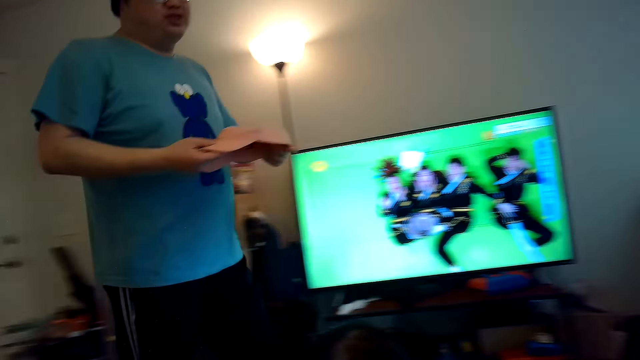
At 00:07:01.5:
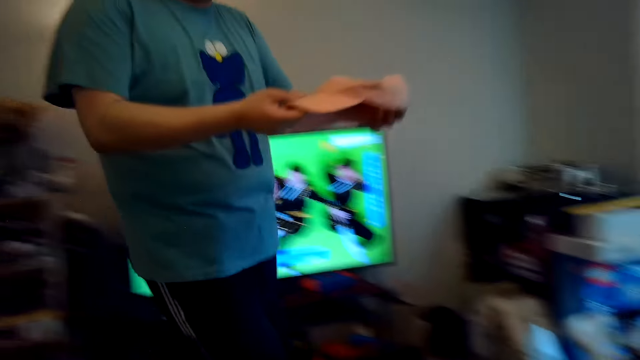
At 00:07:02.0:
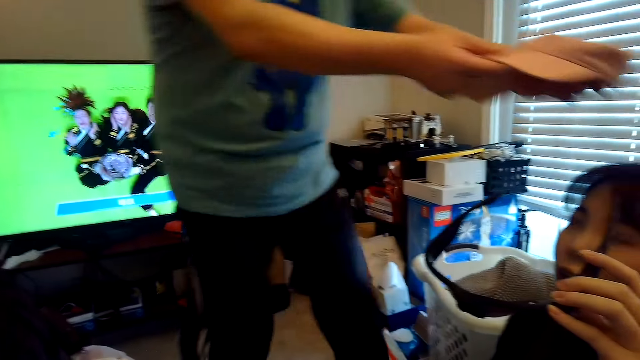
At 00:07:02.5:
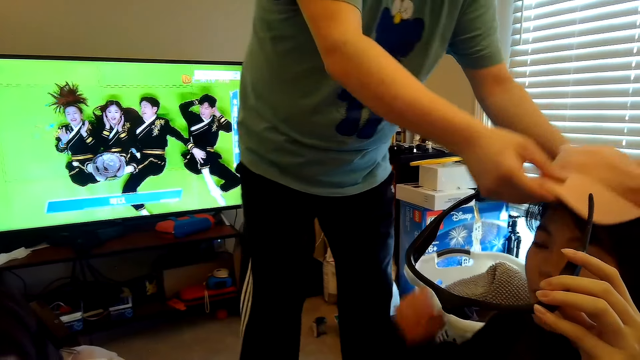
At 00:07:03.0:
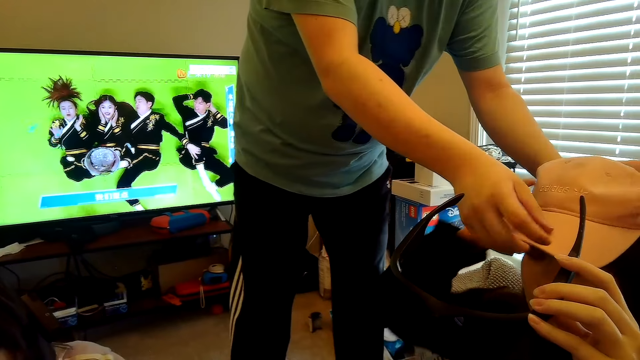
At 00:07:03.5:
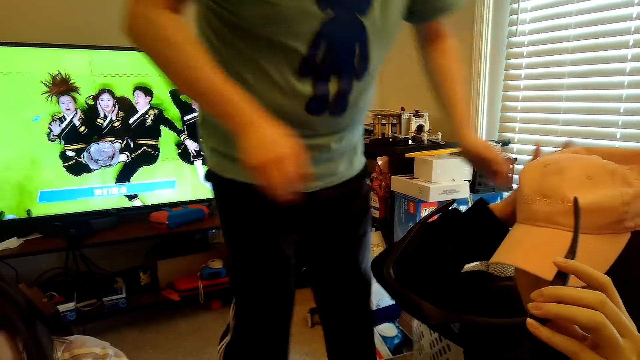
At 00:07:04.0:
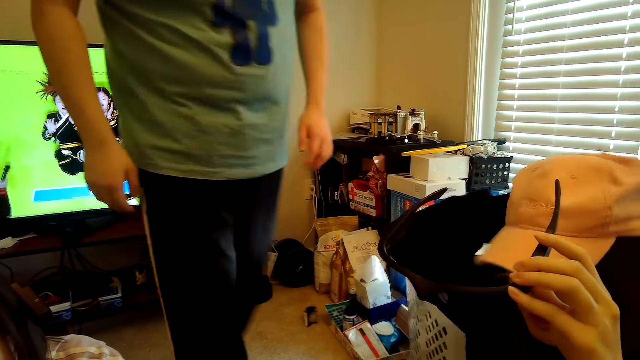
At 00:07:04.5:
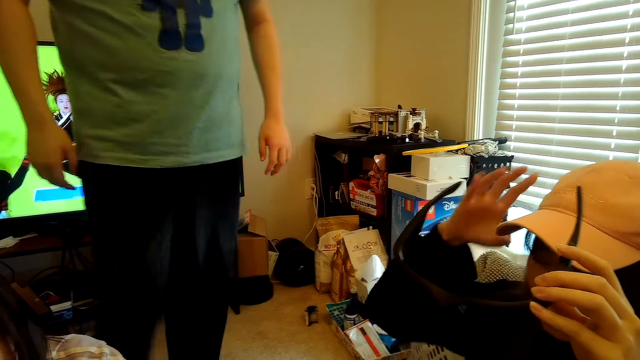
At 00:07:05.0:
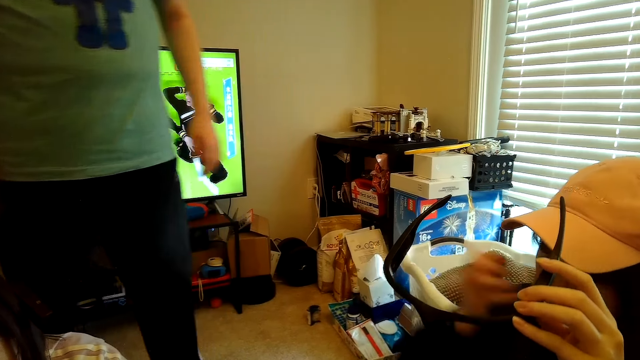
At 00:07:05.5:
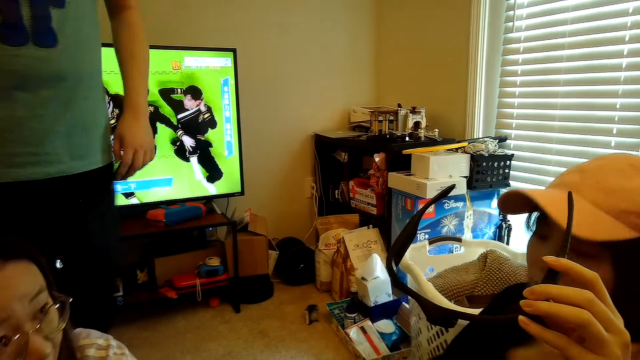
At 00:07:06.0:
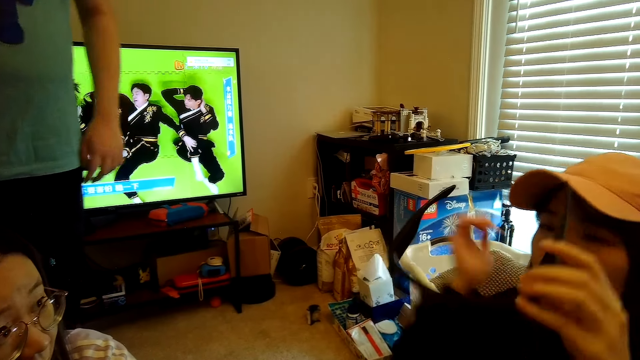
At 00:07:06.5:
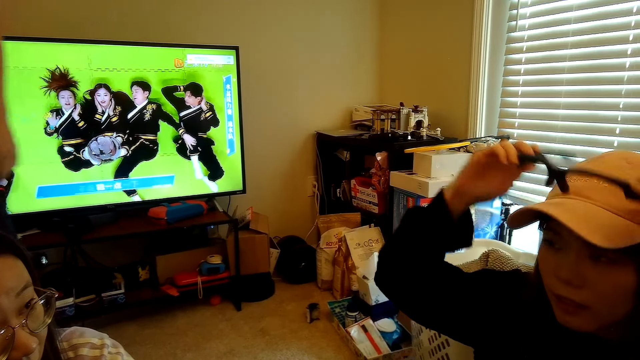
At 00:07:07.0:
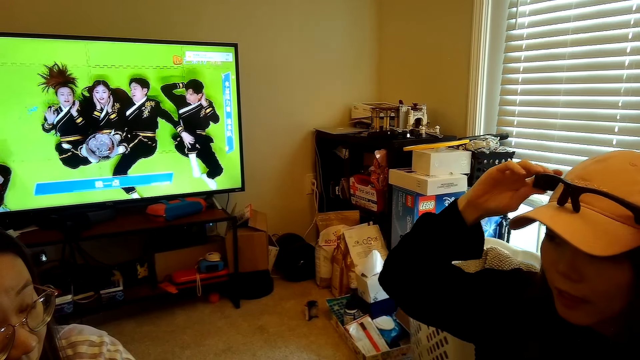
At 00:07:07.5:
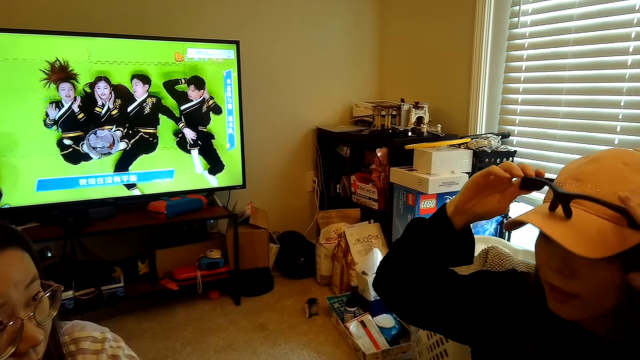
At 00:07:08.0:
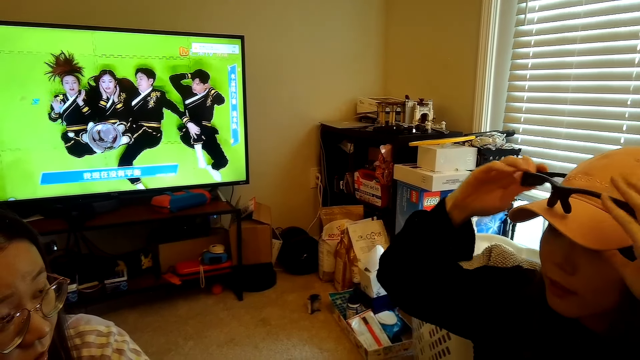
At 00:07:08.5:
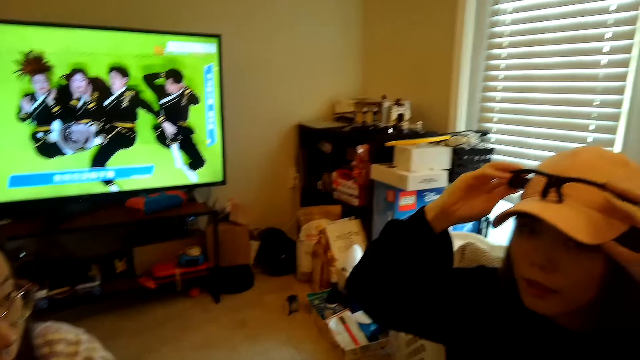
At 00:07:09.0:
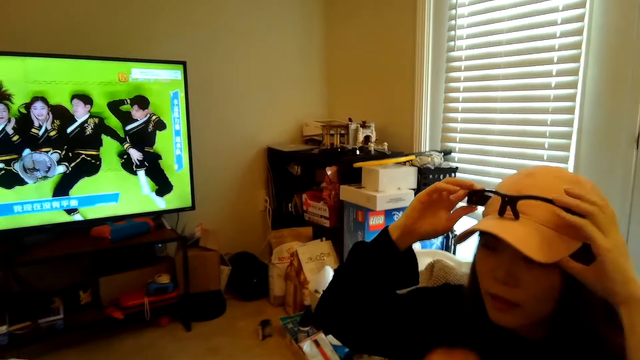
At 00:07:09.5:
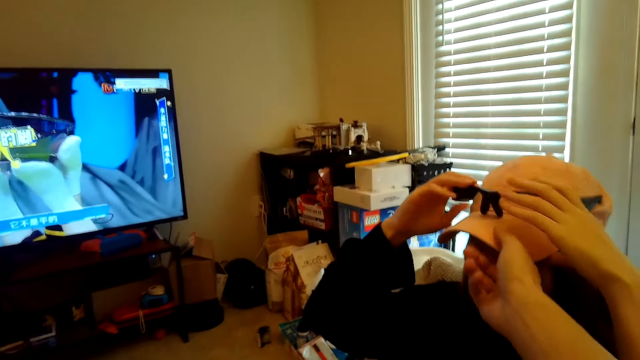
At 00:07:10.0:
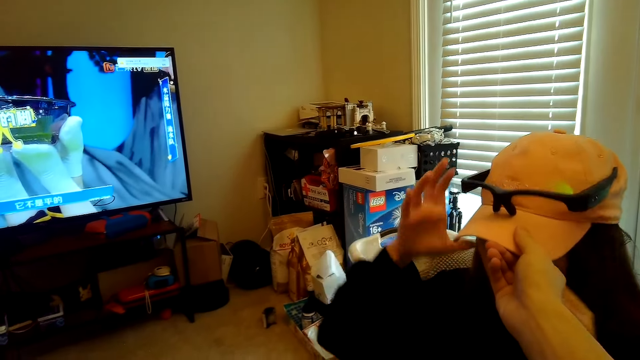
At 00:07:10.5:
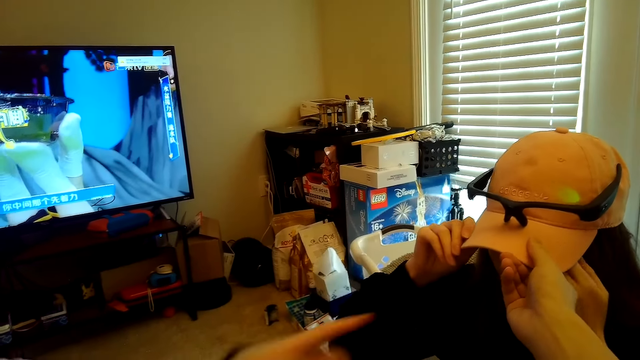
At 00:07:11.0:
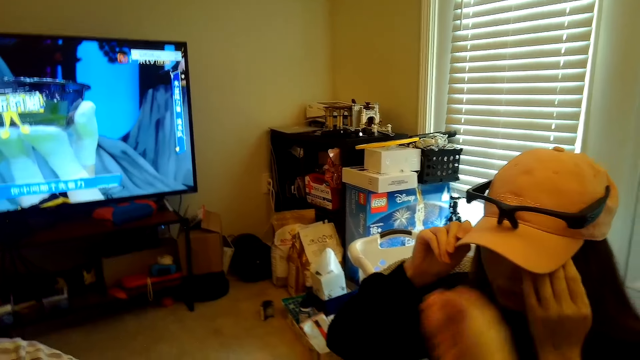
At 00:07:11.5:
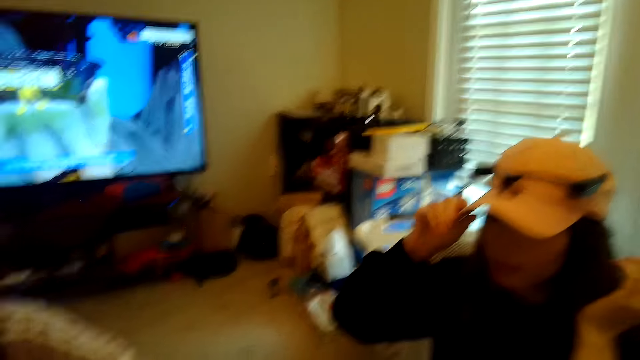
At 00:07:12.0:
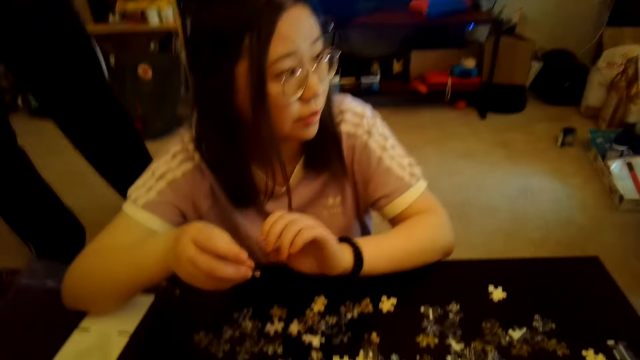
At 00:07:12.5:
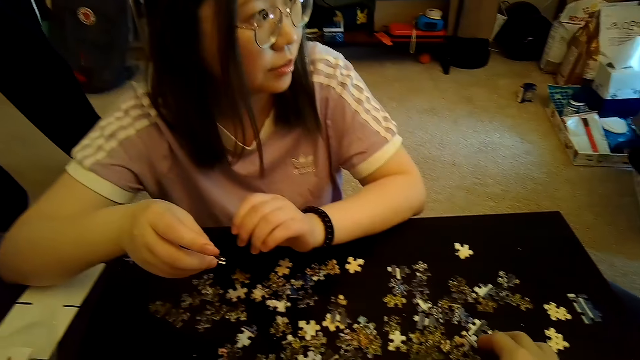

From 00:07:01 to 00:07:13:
A person puts a hat on the head of another person.

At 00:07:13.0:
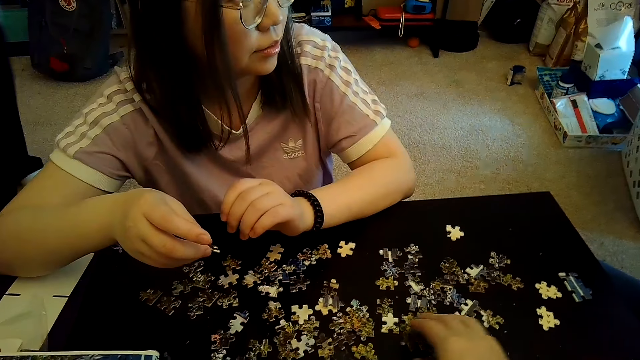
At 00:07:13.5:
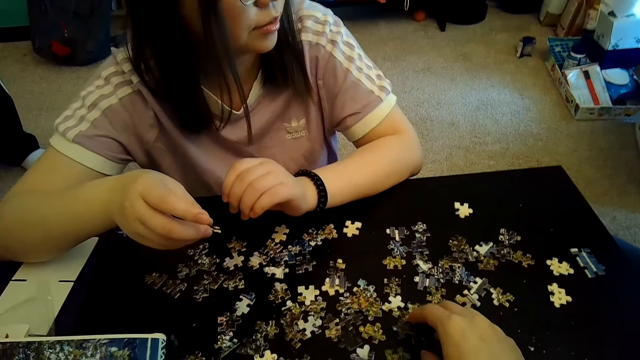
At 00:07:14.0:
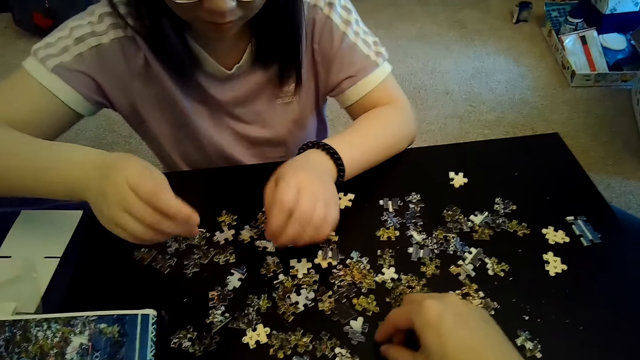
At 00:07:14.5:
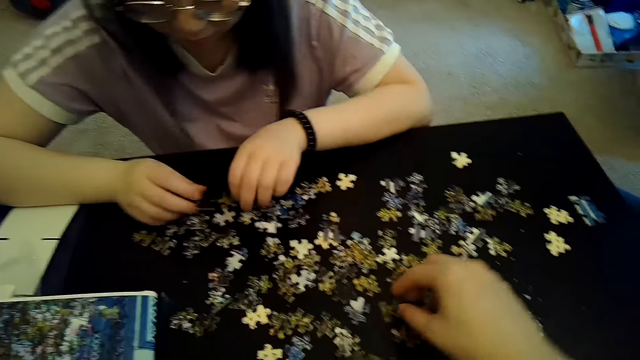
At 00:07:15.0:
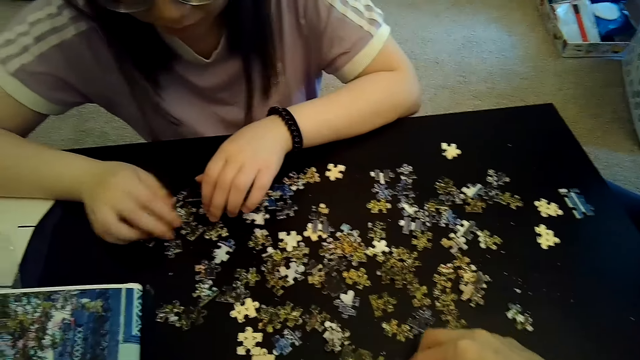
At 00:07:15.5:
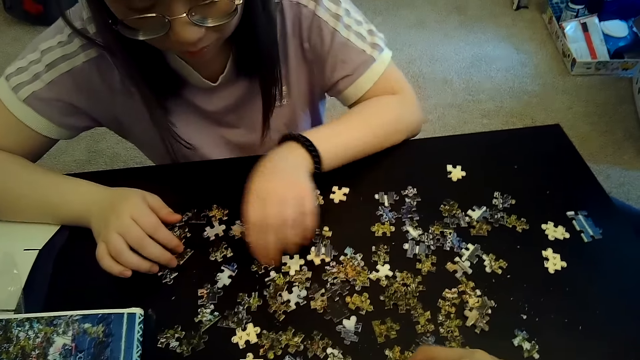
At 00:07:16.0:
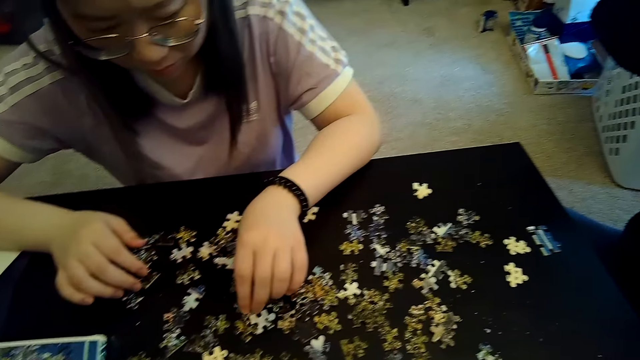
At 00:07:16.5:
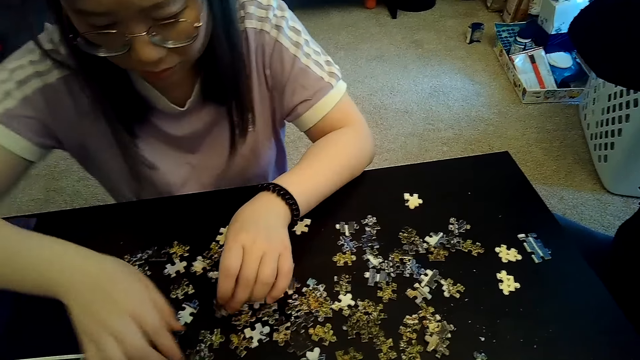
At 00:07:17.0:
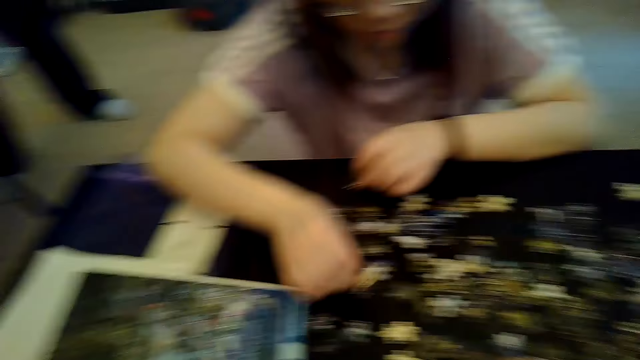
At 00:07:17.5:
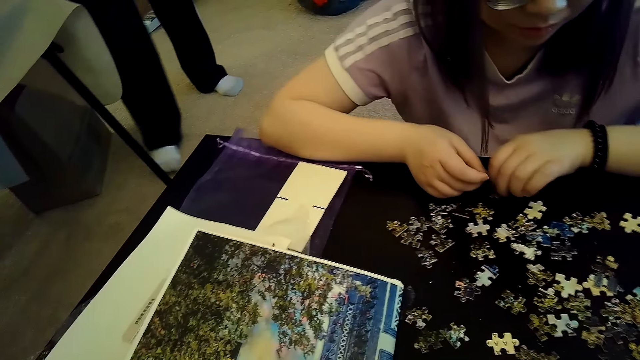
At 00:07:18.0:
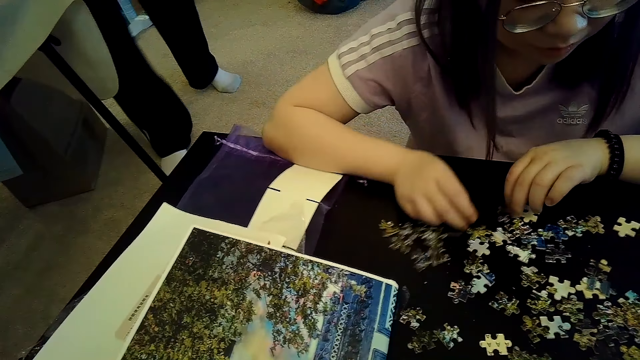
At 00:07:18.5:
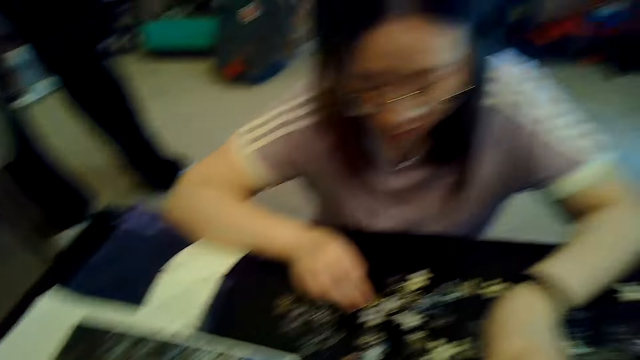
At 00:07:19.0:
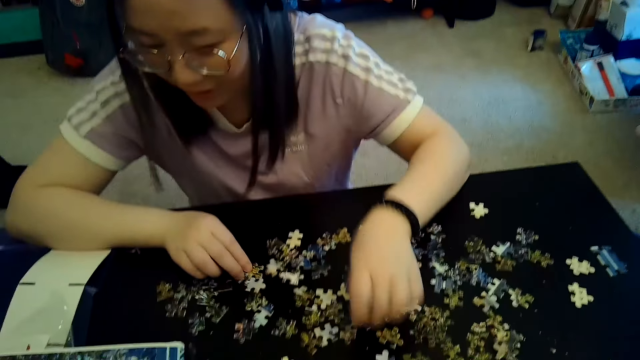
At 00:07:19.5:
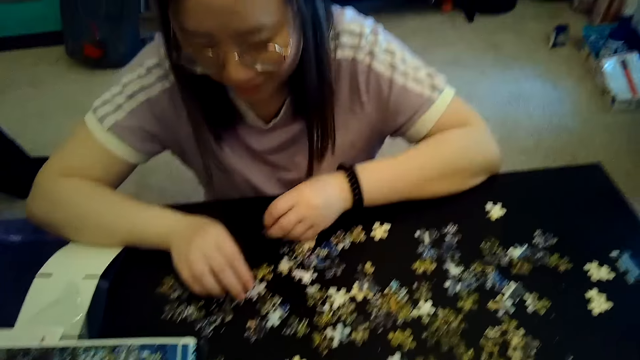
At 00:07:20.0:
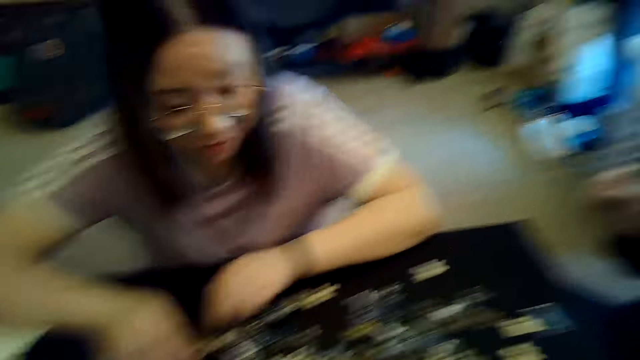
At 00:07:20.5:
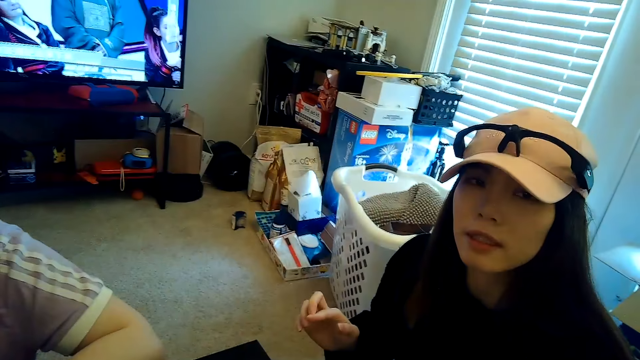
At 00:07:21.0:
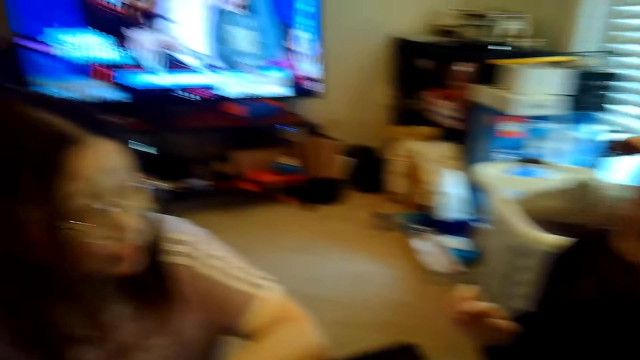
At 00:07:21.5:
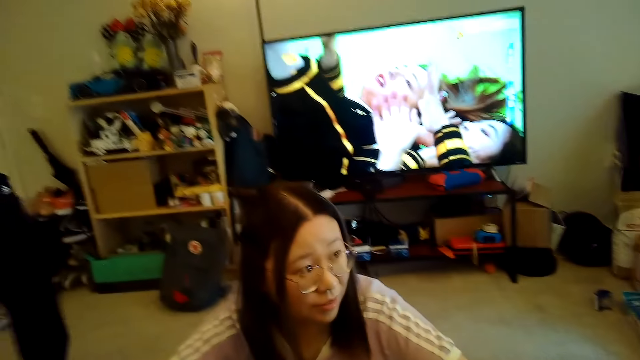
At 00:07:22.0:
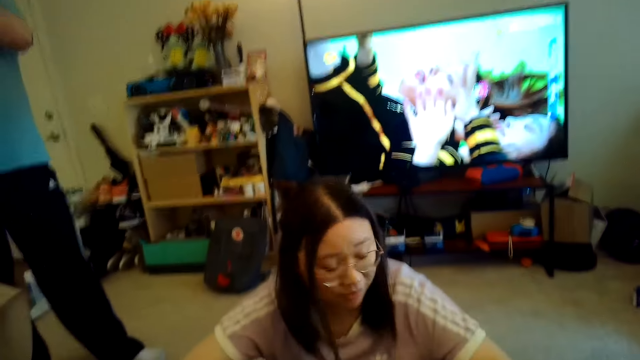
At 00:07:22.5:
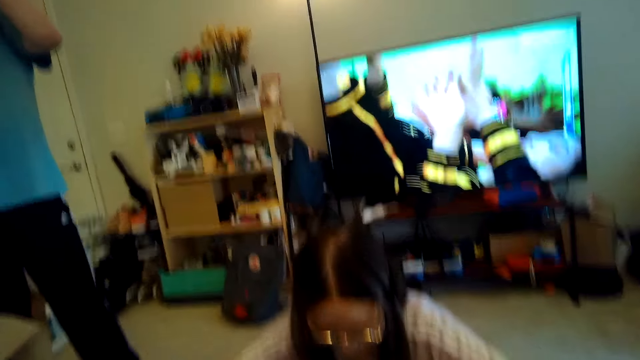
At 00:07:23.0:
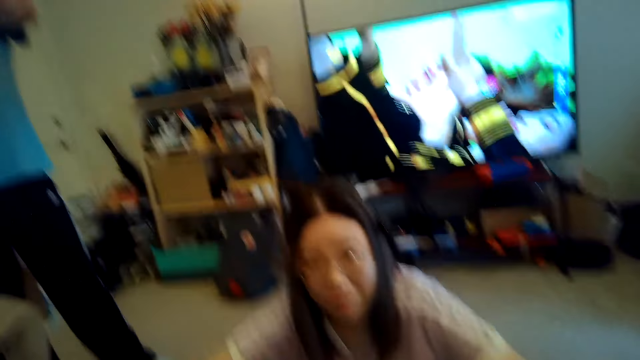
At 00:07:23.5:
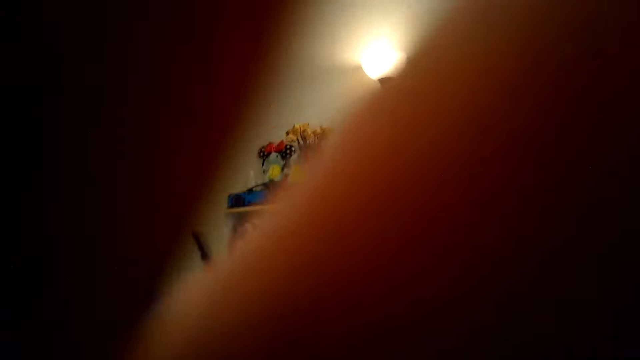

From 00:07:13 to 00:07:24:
A person talks to the camera wearer.
